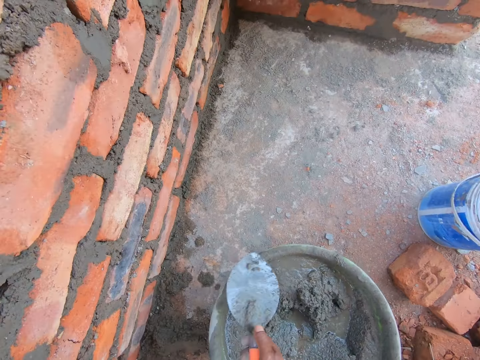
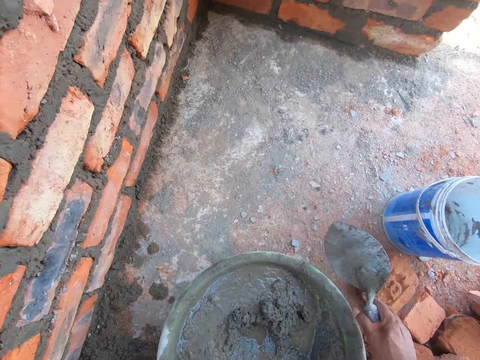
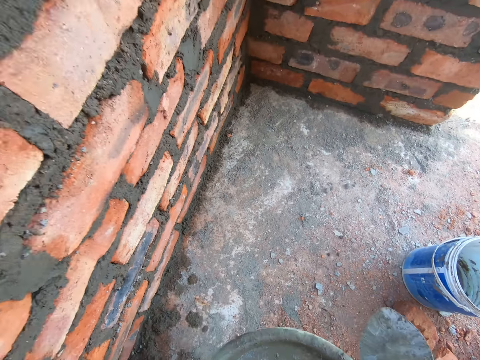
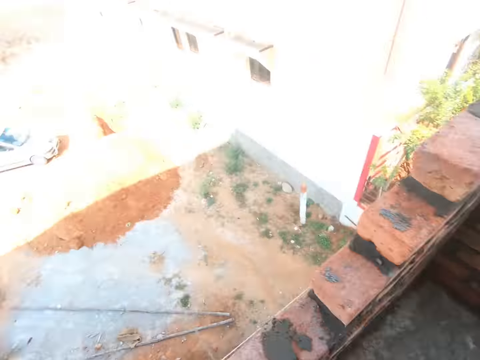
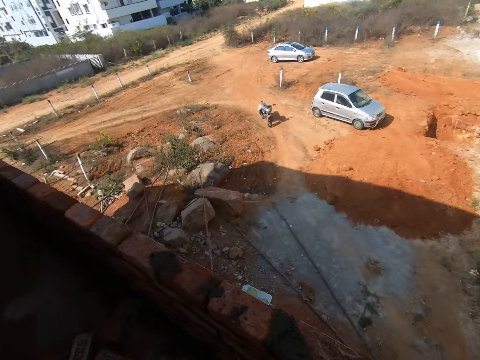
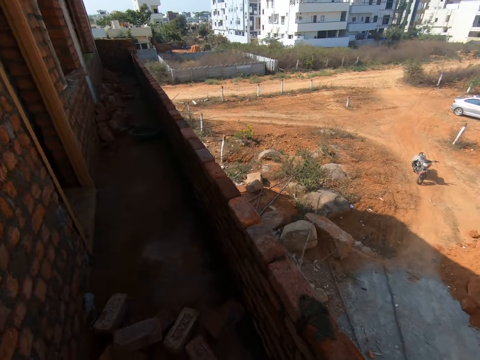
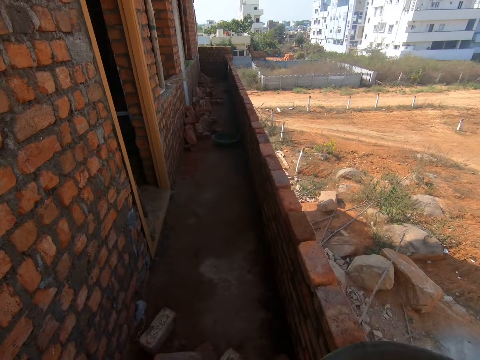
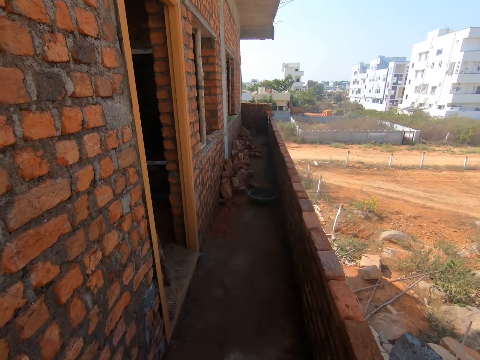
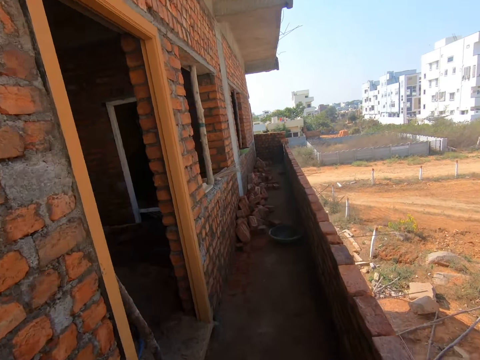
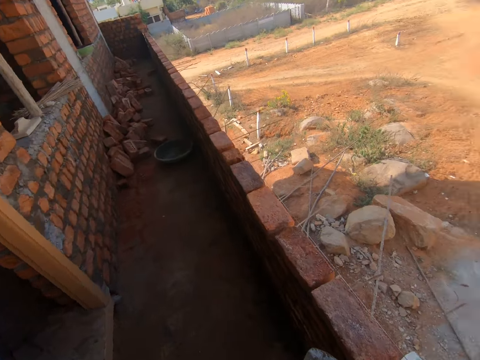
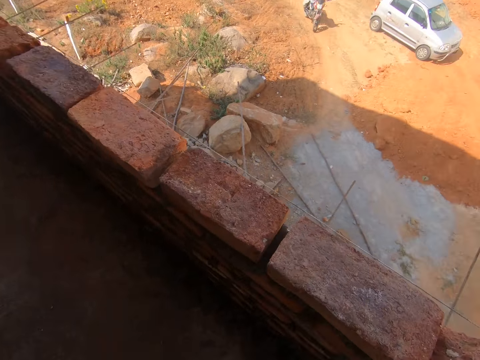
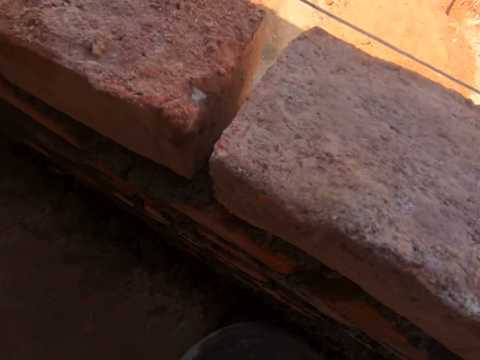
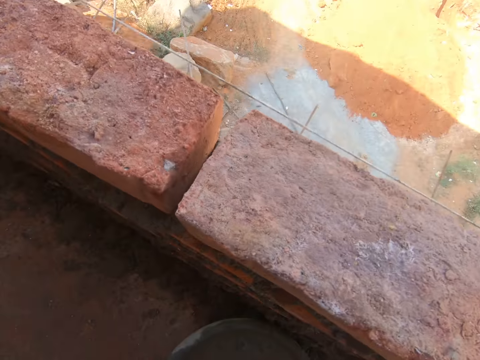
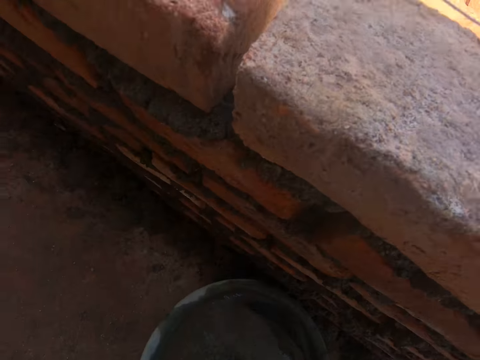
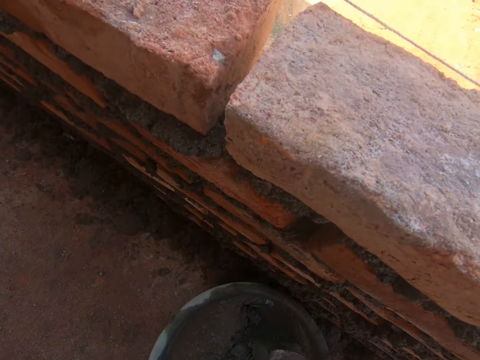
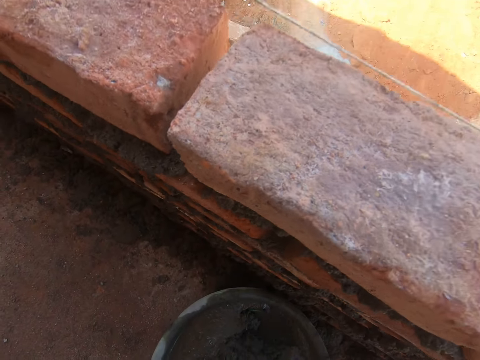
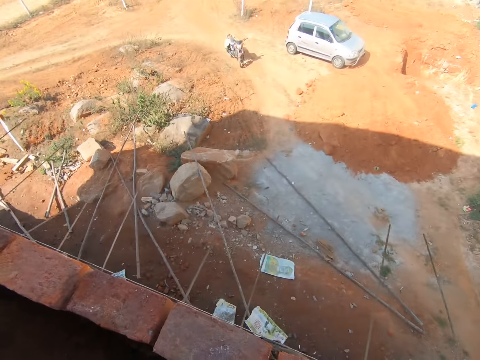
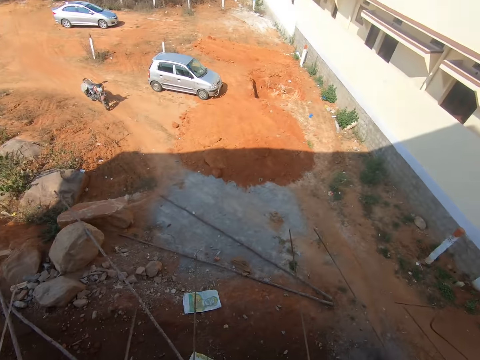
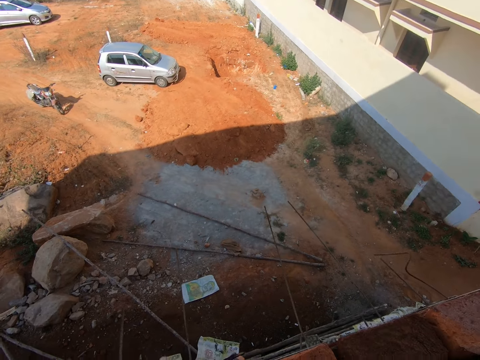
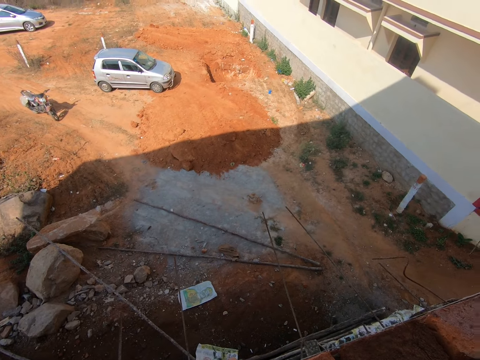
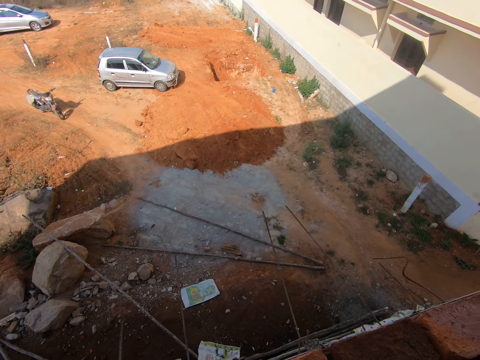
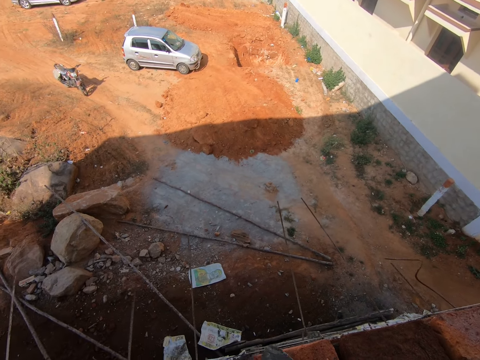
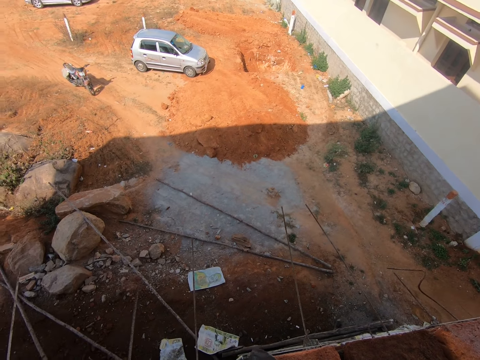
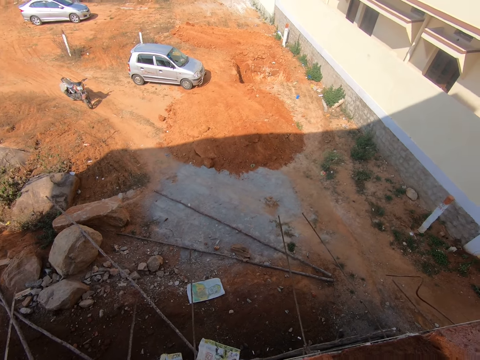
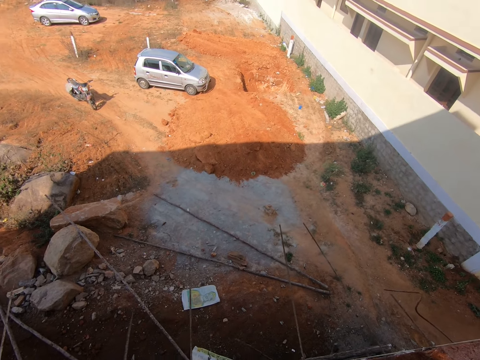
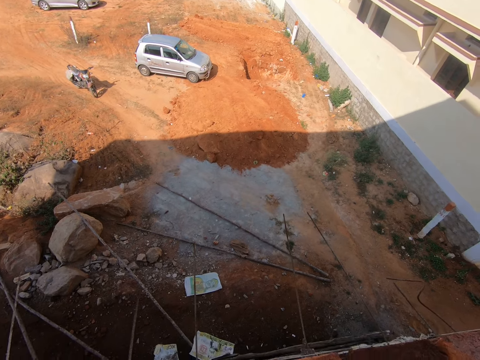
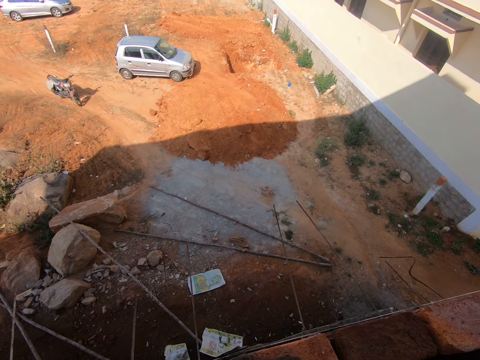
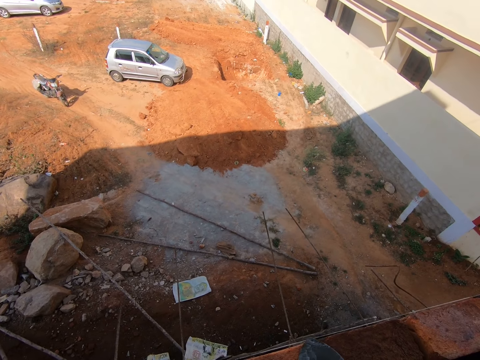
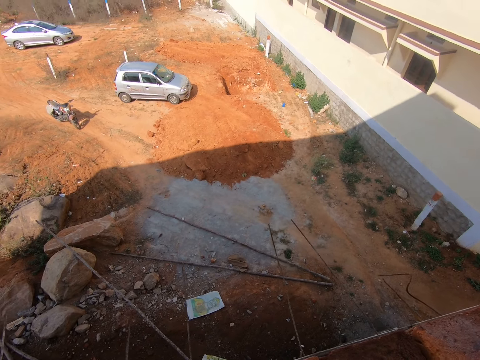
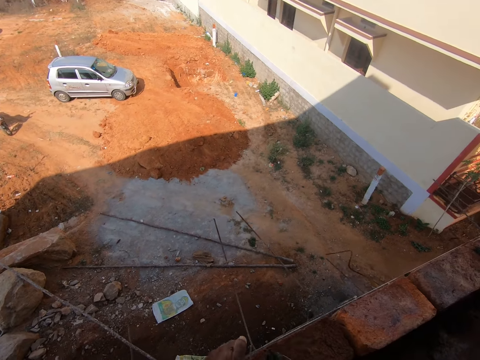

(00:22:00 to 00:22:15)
The camera wearer picks up a basin with cement or mortar. They walk around. They drop the basin with cement on the ground. They scoop cement from the basin using a shovel. They put mortar between the bricks. They look around. They press the mortar between the bricks.

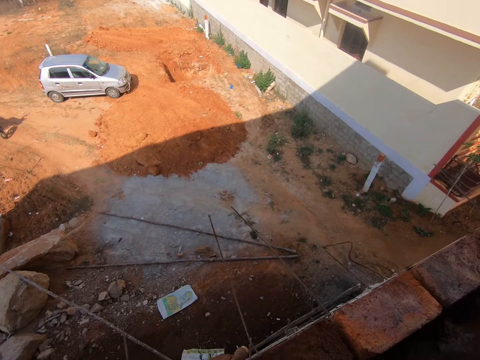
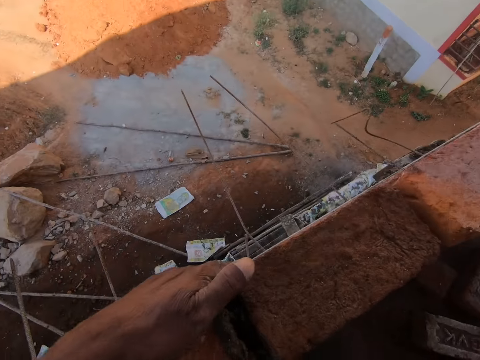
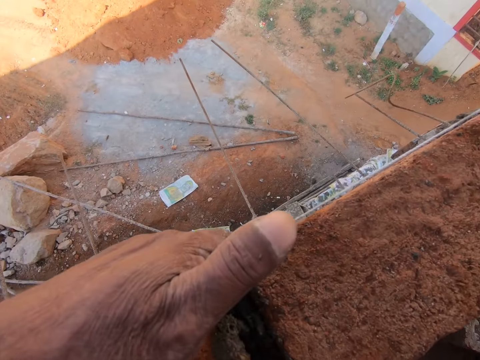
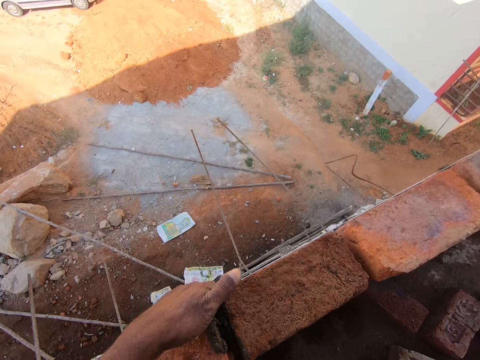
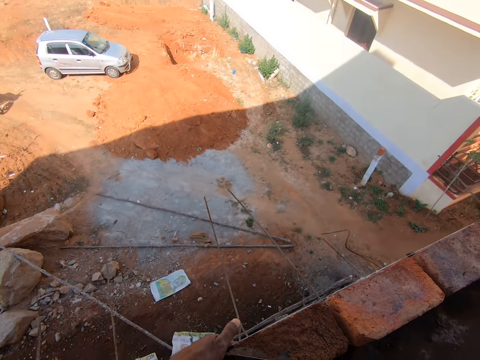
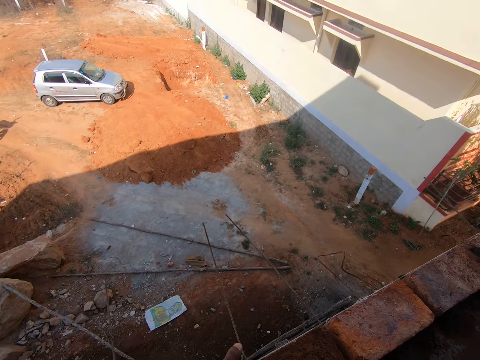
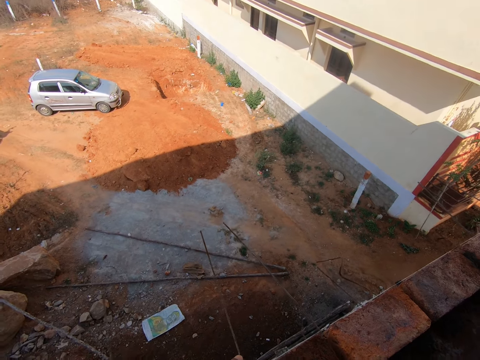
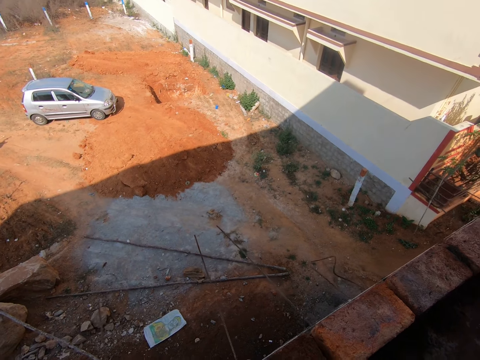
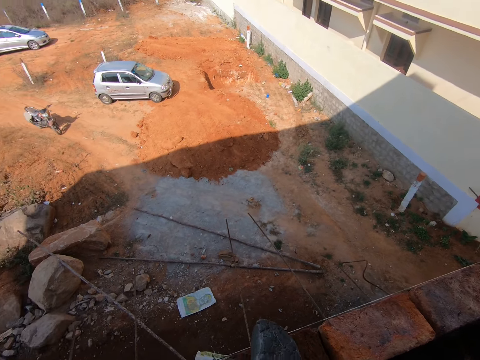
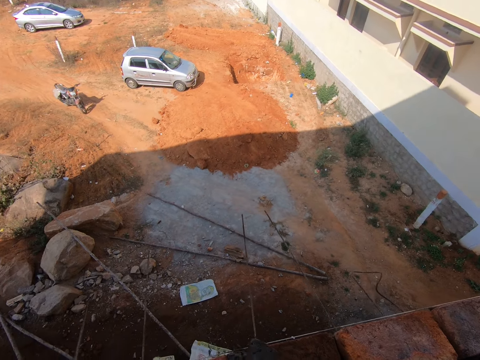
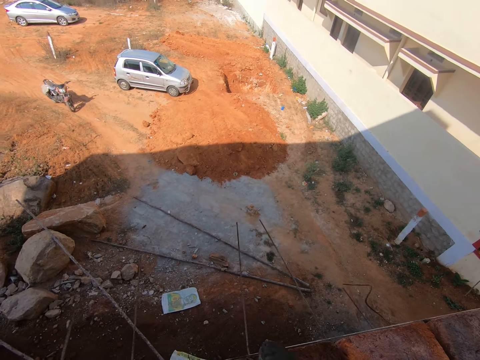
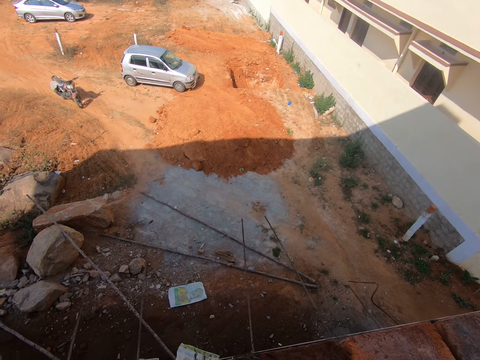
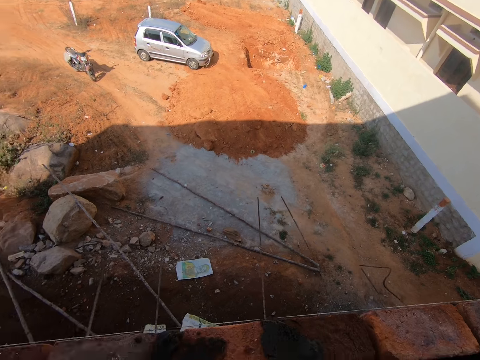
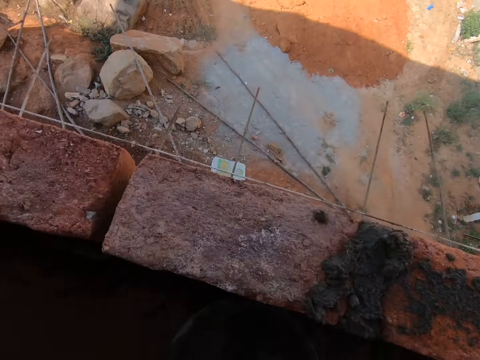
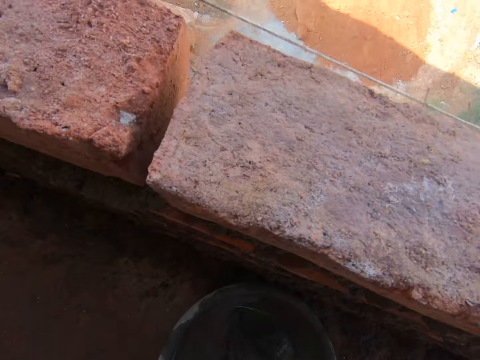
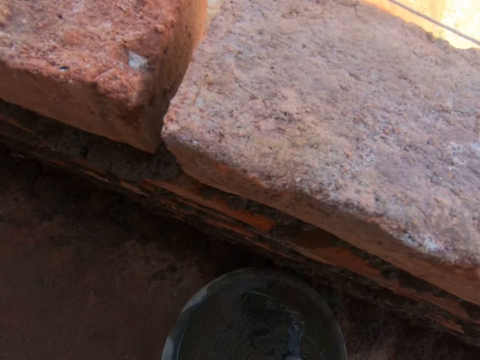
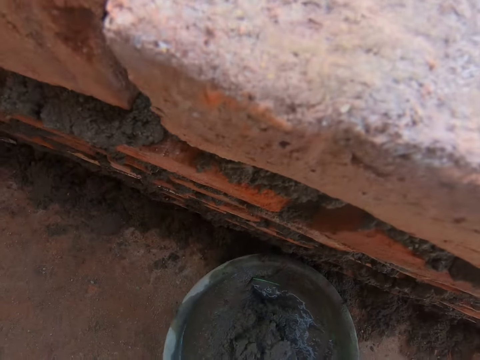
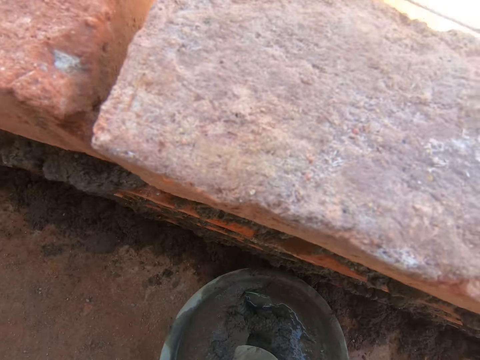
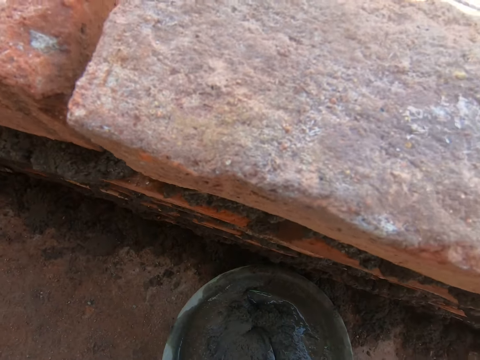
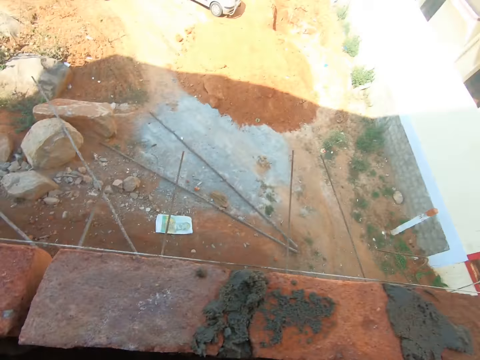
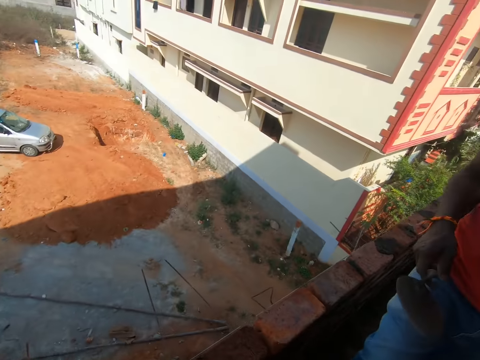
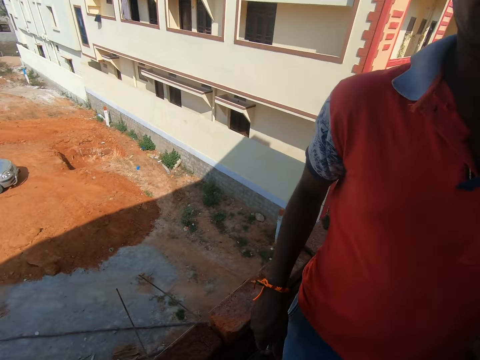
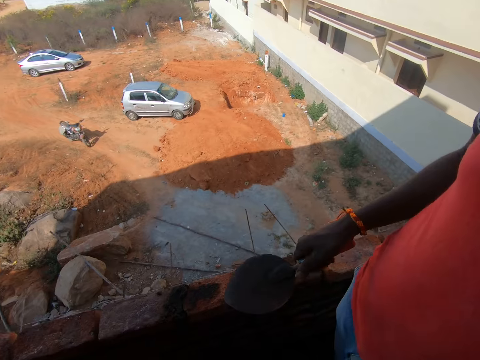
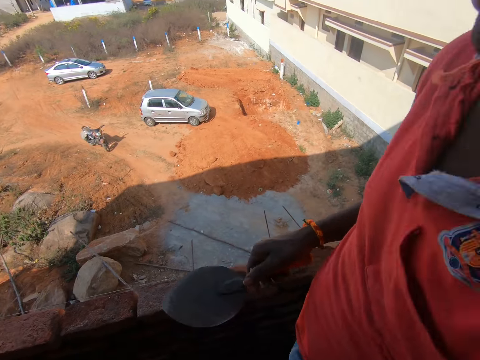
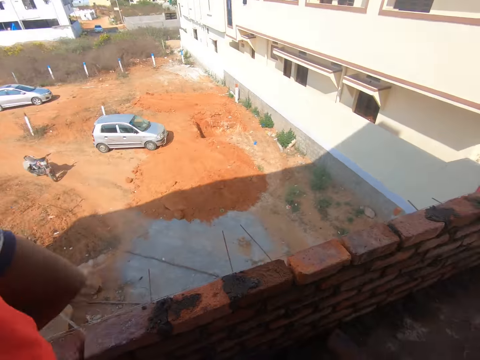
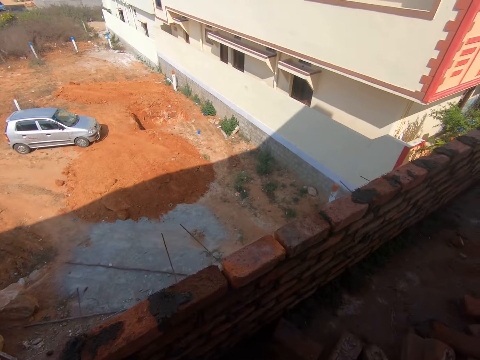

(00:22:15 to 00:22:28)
The camera wearer adds cement on the bricks using a shovel. They scoop cement from the basin using a shovel. They mix the mortar. They look around. A person walks near the camera wearer.
